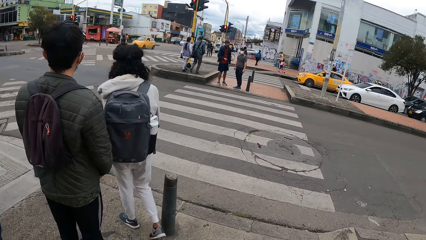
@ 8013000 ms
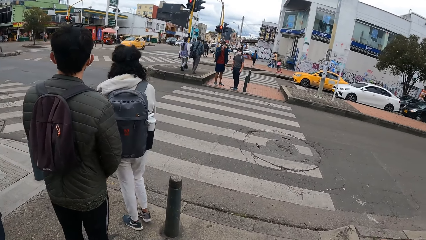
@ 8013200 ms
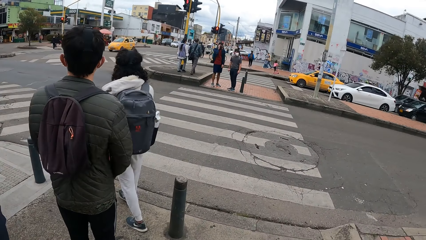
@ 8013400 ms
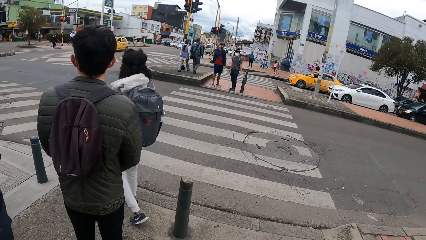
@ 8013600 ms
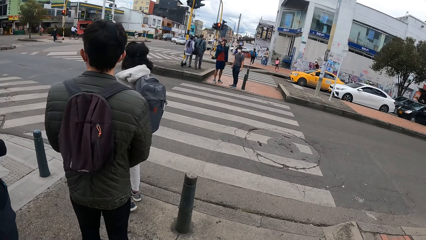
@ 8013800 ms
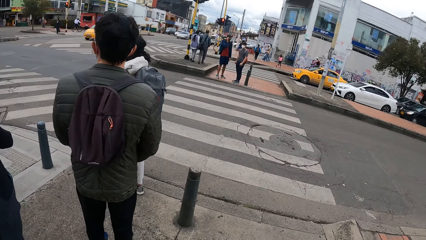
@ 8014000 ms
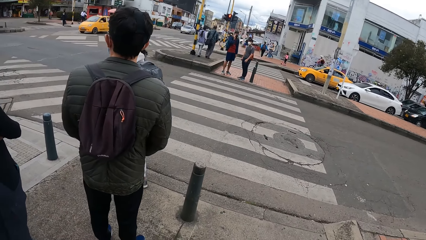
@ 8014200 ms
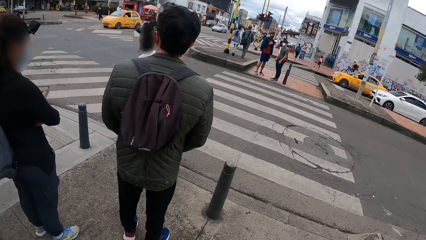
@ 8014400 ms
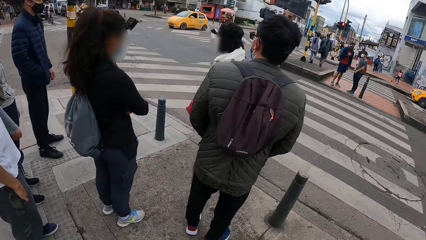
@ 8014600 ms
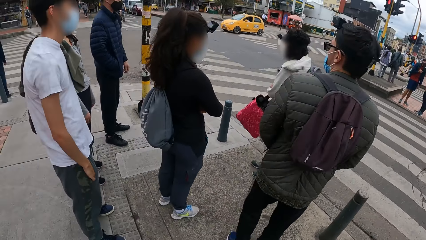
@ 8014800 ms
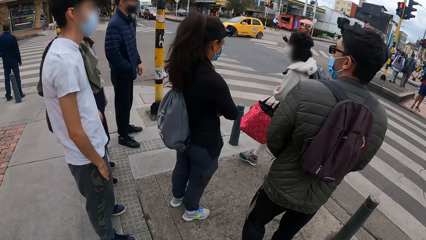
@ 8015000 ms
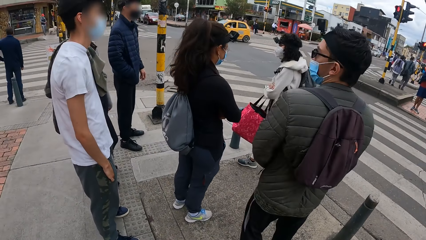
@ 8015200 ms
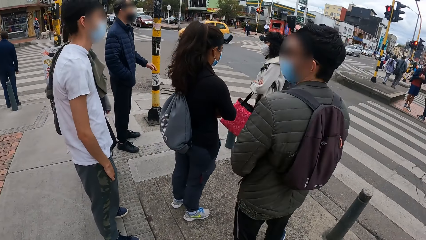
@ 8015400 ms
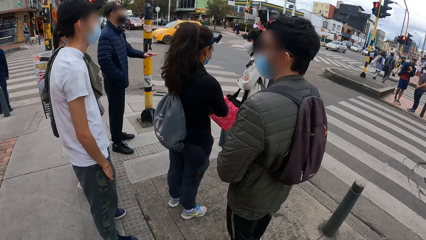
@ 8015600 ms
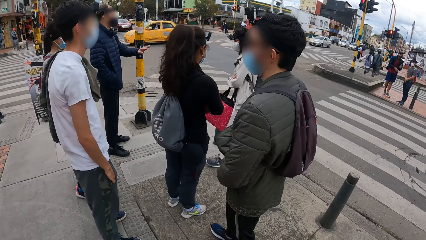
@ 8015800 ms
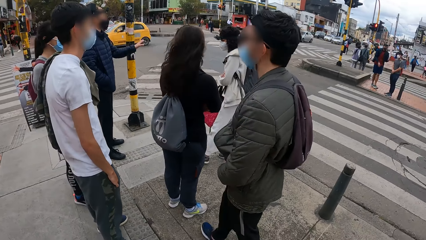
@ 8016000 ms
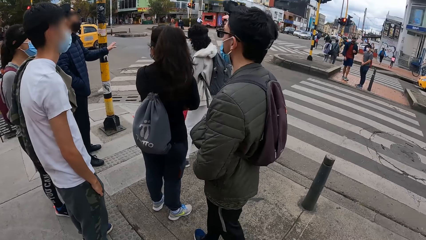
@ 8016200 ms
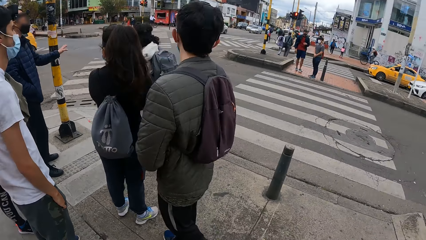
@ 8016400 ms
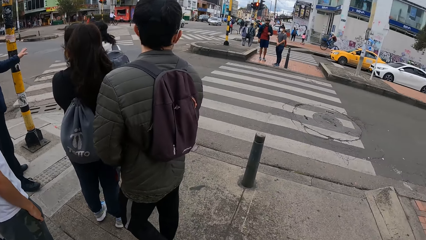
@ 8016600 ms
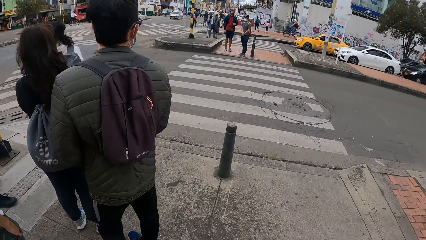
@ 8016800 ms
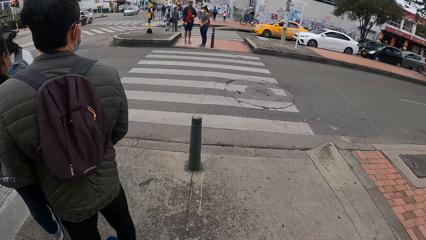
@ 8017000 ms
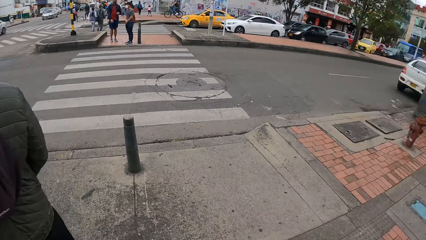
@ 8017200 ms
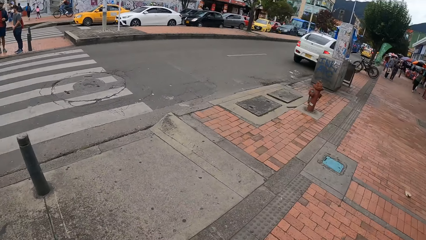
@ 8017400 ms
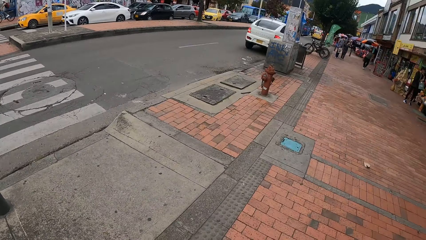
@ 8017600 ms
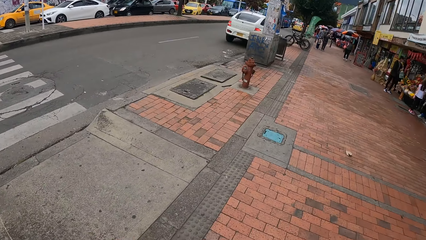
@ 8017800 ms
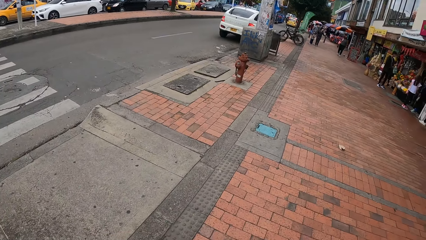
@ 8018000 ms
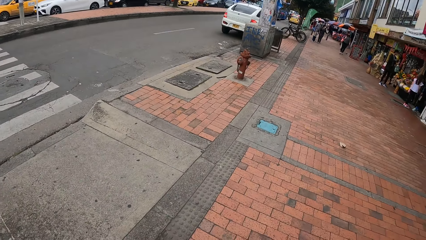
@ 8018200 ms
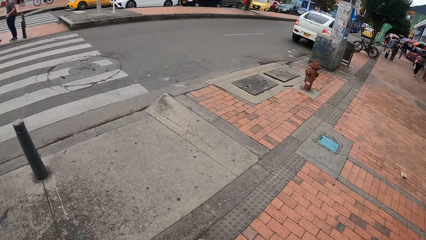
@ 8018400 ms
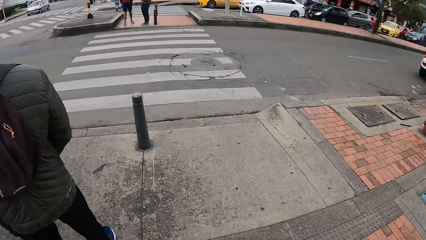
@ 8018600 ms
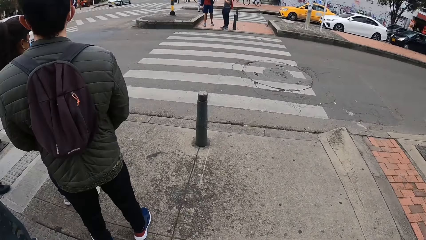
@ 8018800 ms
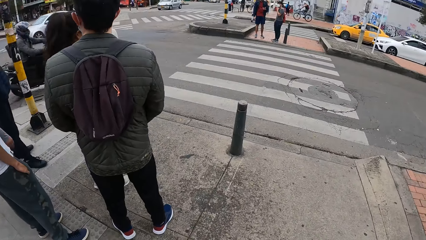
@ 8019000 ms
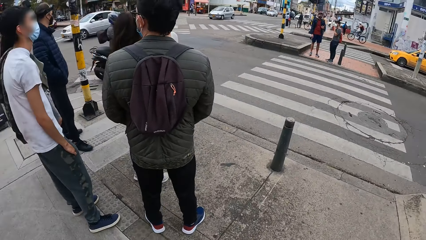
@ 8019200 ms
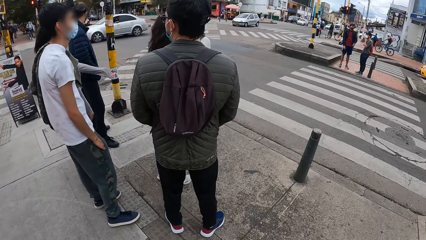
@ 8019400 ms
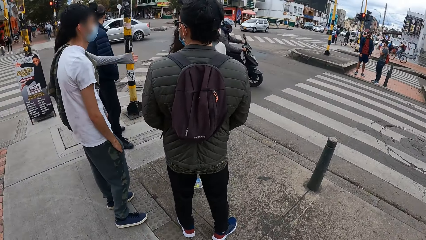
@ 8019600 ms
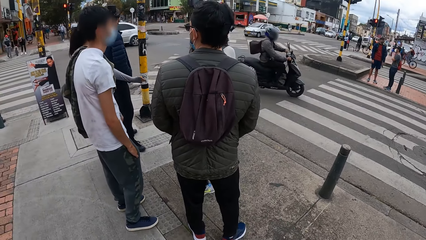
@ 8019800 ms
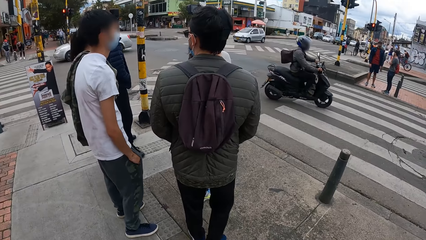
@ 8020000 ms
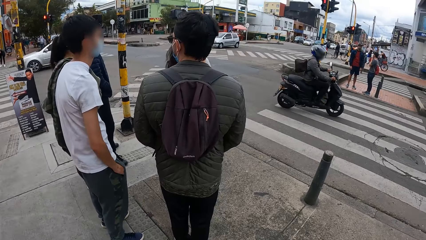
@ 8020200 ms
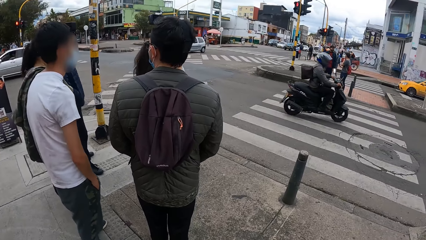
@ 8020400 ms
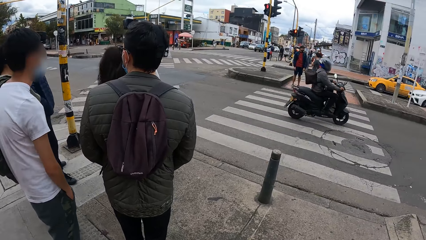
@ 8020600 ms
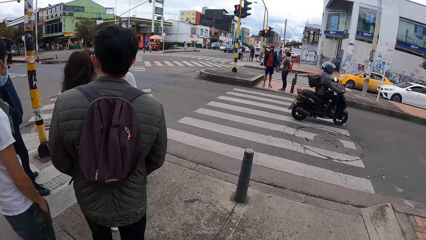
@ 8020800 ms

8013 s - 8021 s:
The camera wearer looks around.

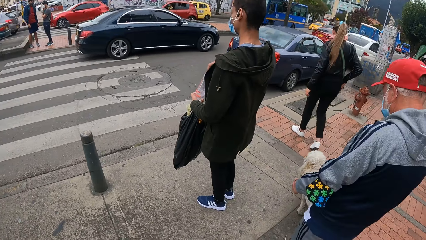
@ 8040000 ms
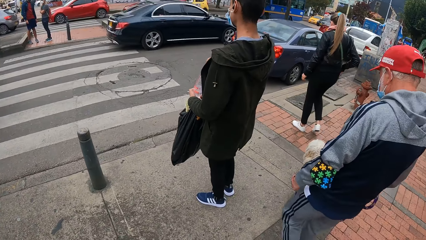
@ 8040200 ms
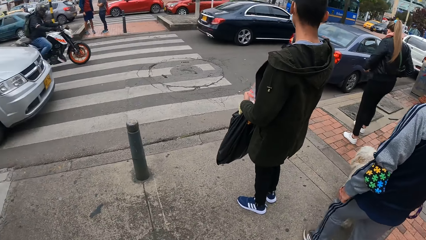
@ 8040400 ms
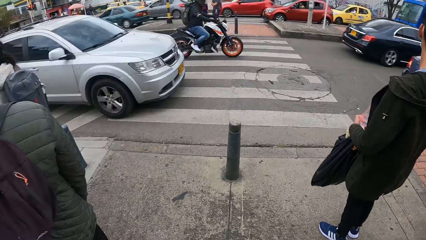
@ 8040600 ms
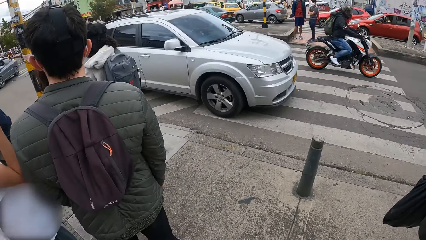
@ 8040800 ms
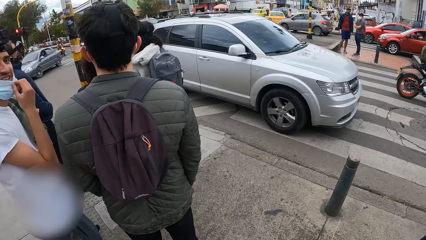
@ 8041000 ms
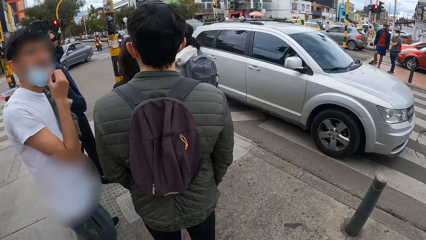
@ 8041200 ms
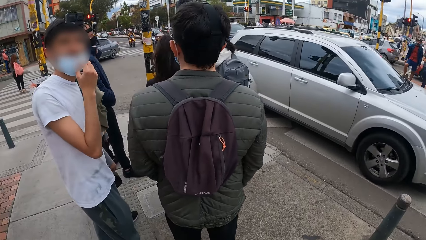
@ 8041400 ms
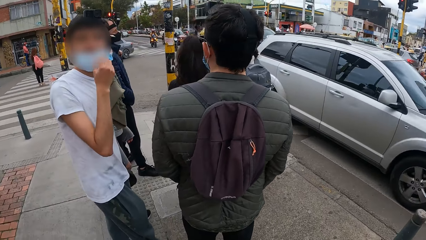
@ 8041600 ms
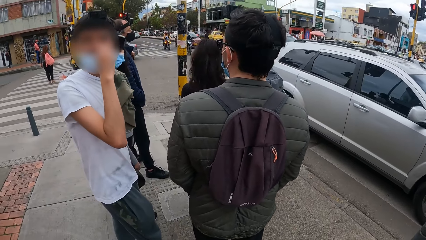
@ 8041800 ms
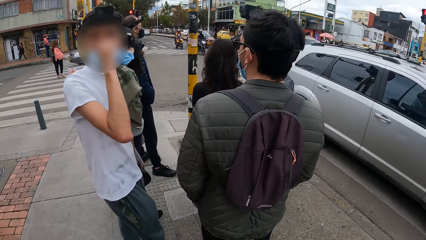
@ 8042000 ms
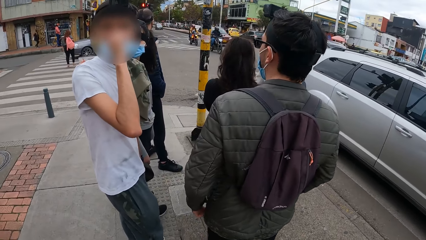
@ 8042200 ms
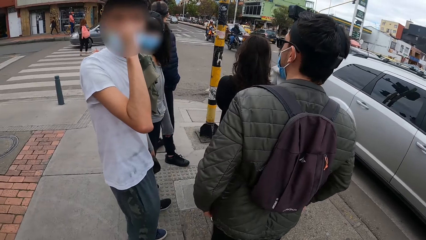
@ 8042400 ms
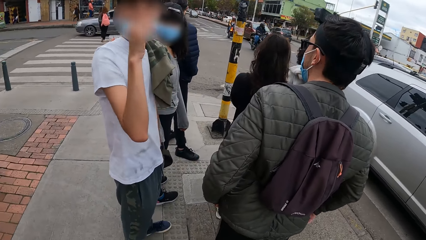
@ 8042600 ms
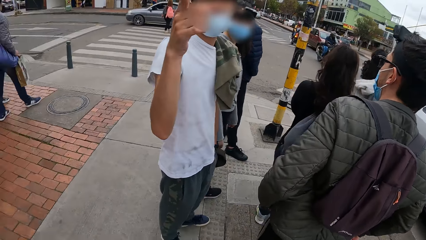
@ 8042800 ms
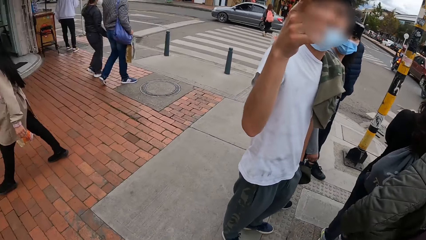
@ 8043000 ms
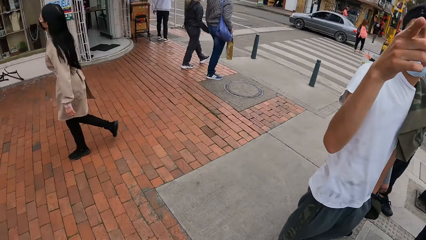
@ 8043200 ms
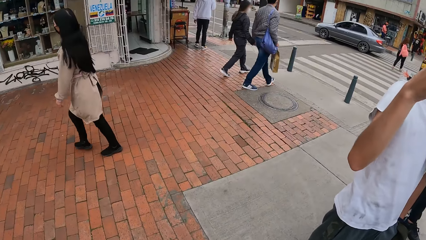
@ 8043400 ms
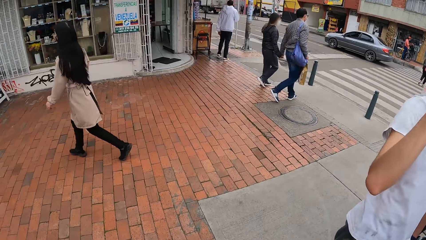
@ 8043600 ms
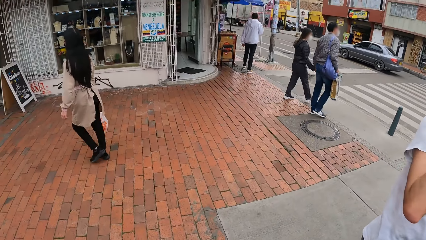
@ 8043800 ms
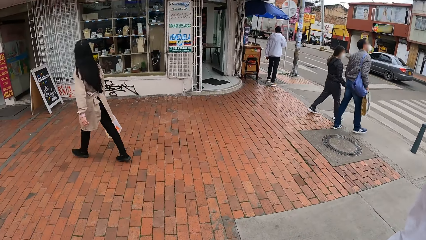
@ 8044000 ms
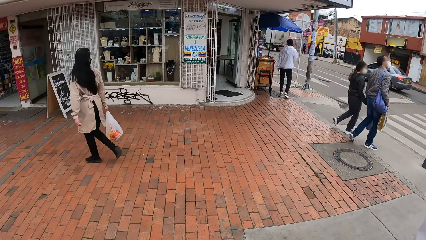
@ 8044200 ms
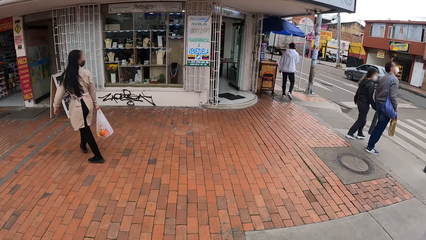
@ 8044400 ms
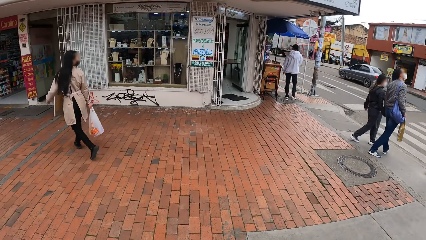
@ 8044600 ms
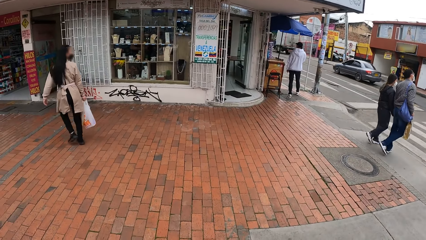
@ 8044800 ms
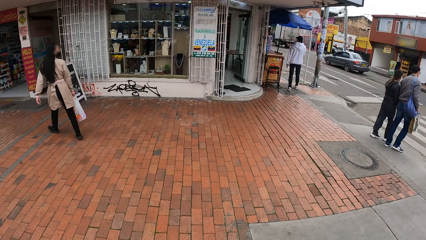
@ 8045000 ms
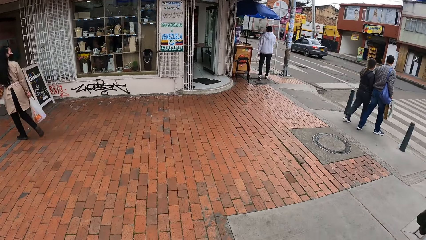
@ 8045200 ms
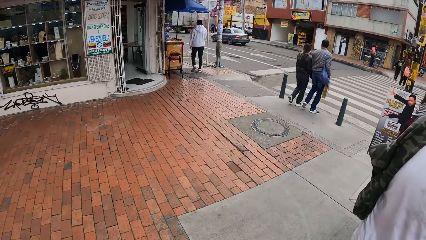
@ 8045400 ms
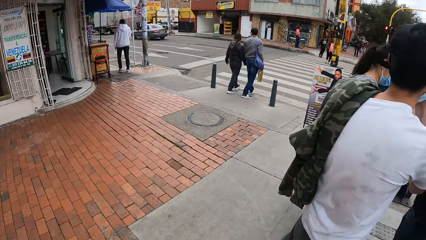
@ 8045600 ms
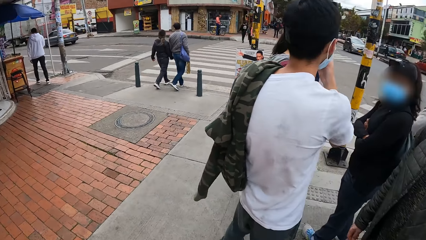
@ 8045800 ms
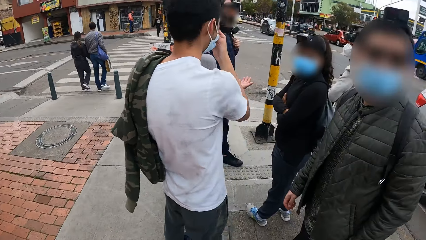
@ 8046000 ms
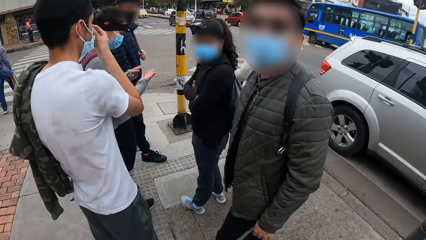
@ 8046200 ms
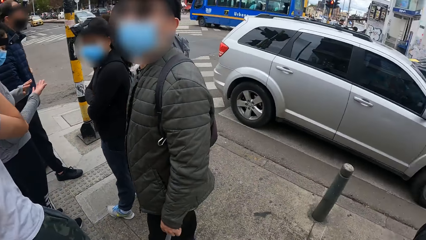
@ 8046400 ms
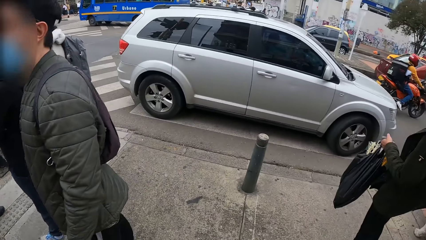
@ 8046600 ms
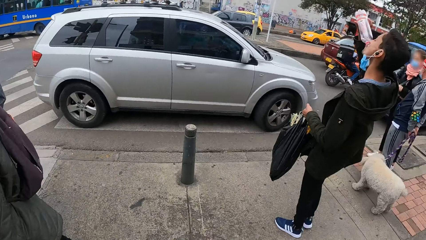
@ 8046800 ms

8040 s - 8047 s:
A man interacts with the camera wearer.
